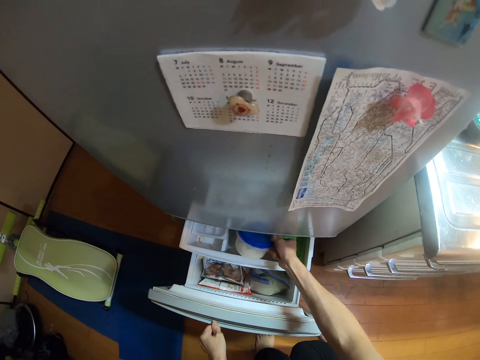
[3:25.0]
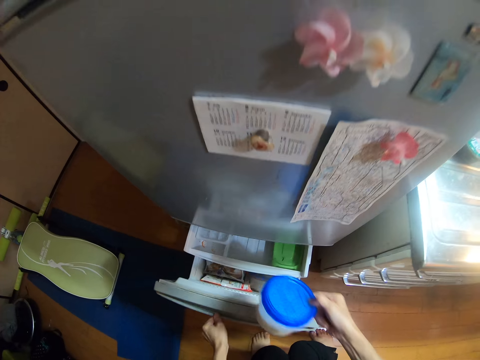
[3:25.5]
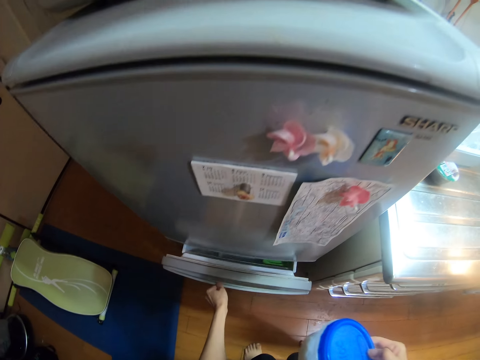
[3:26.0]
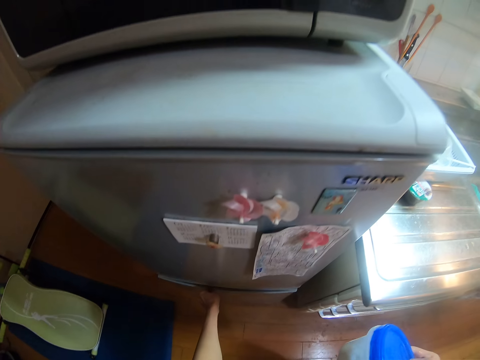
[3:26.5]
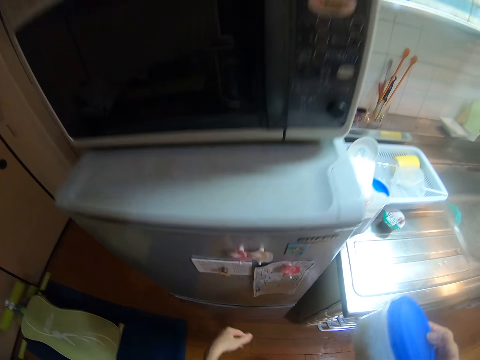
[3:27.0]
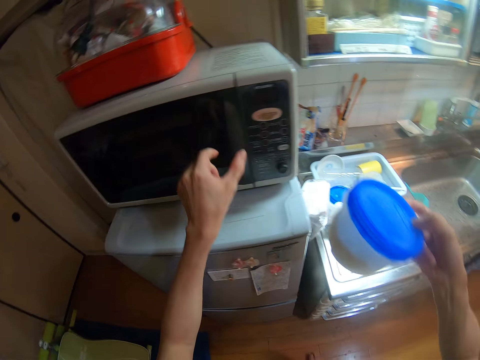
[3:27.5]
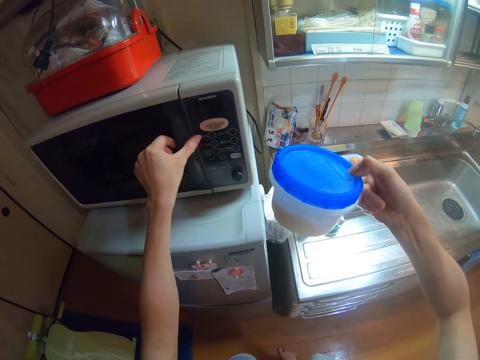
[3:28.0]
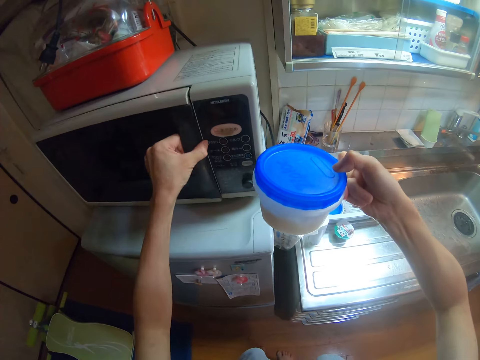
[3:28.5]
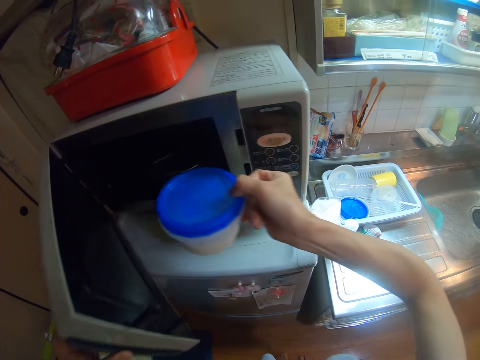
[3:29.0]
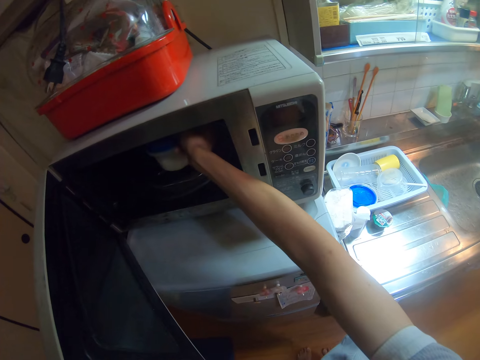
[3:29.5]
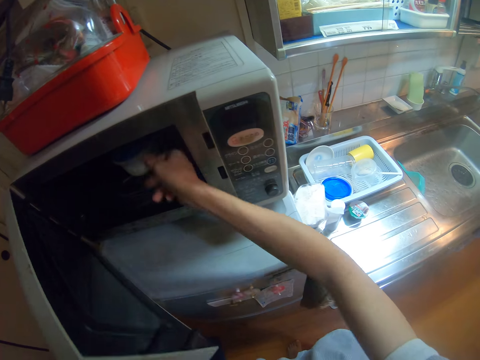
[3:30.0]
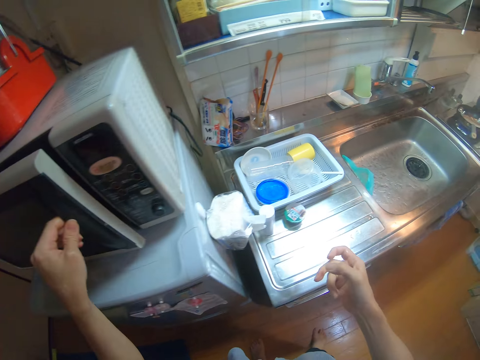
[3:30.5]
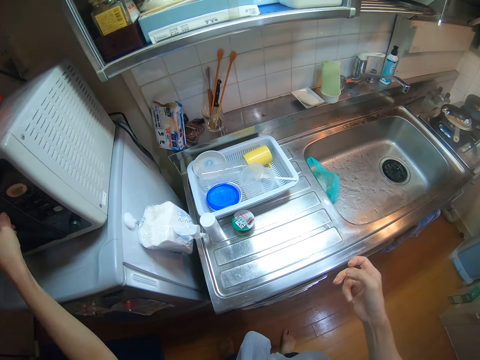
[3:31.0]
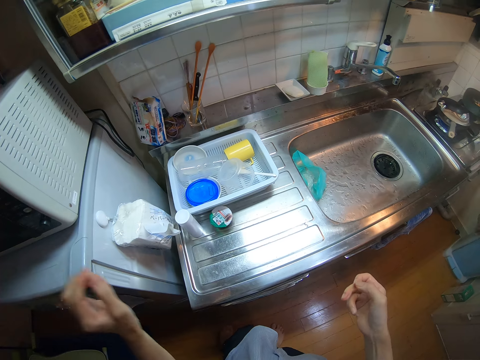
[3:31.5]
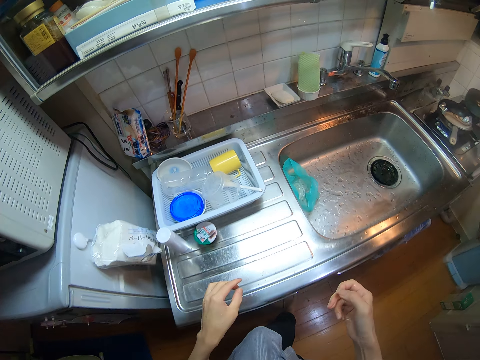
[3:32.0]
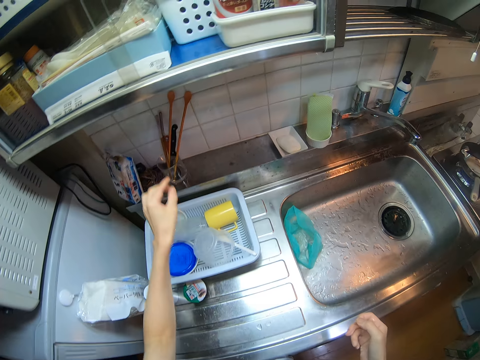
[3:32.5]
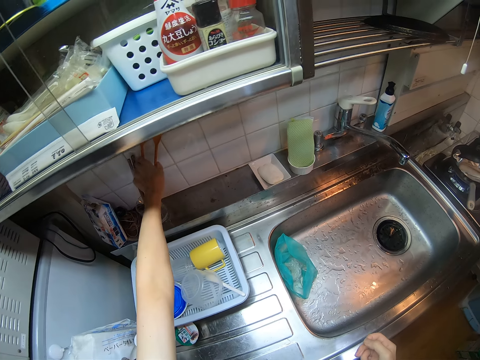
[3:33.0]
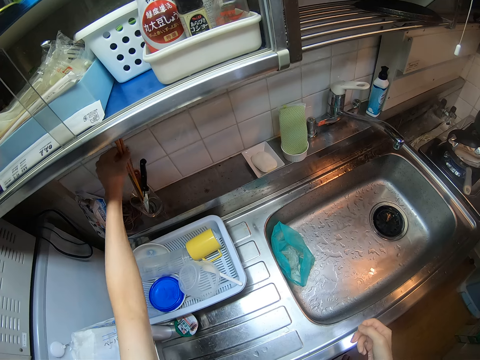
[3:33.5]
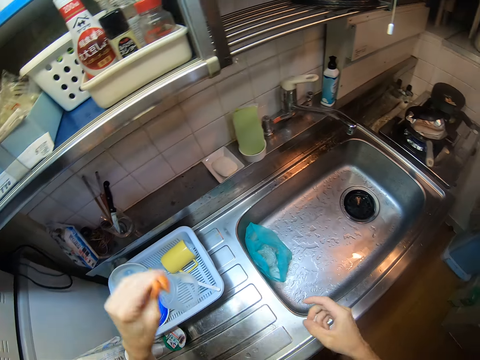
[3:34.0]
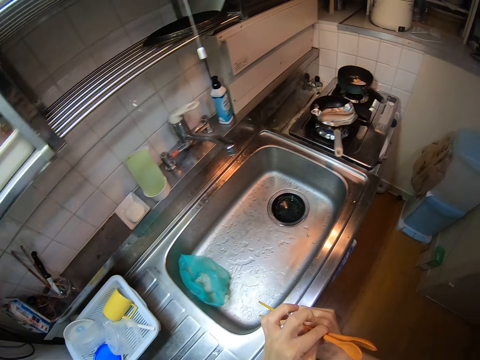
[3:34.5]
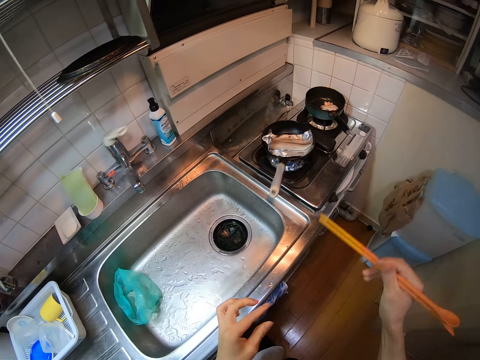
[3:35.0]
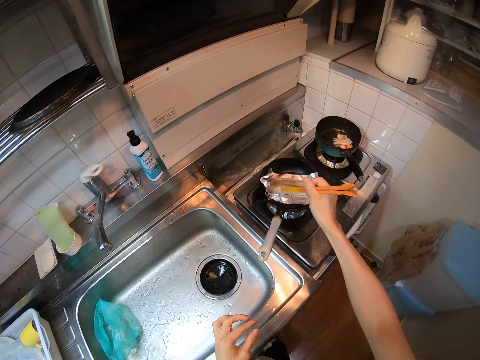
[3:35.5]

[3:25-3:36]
The camera wearer takes a plastic plate or container from the lower compartment of the fridge. She closes the lower compartment of the fridge. She opens the microwave on top of the fridge. She places the plastic container into the microwave. She closes the microwave. She takes a stirrer or chopping stick from the cutlery rack. She switches the stirrer from her left hand to her right hand and moves close to the range cooker.

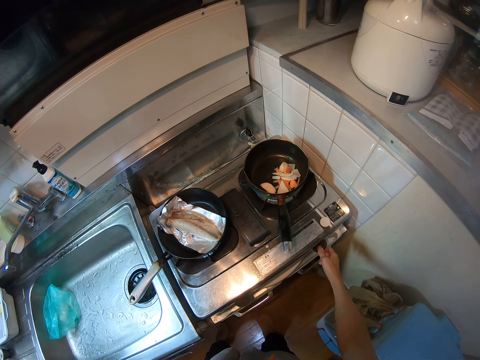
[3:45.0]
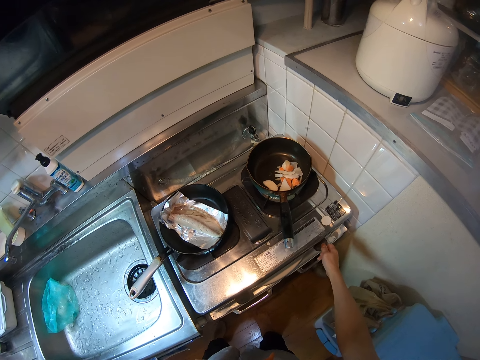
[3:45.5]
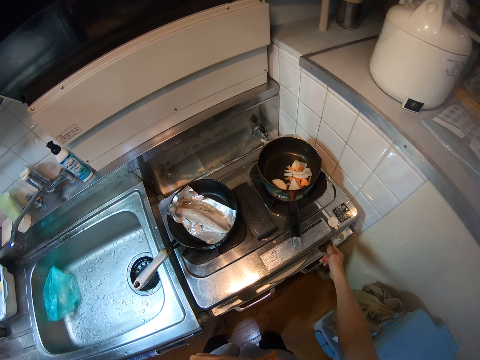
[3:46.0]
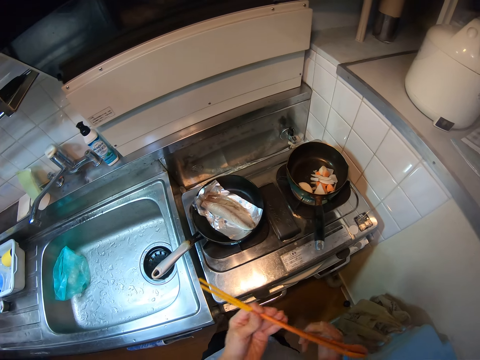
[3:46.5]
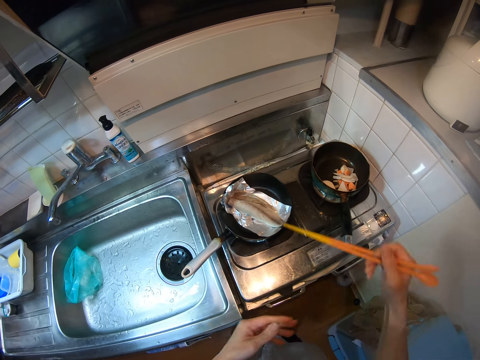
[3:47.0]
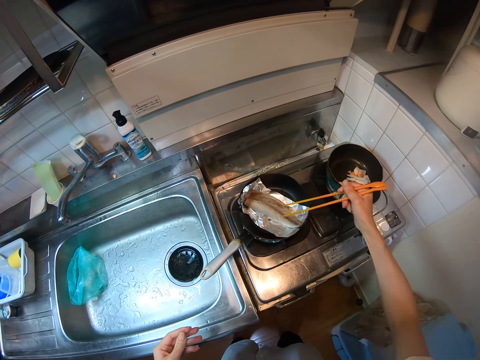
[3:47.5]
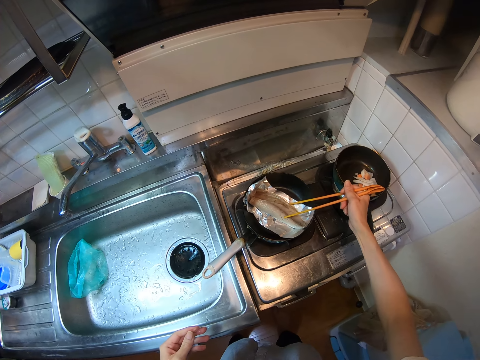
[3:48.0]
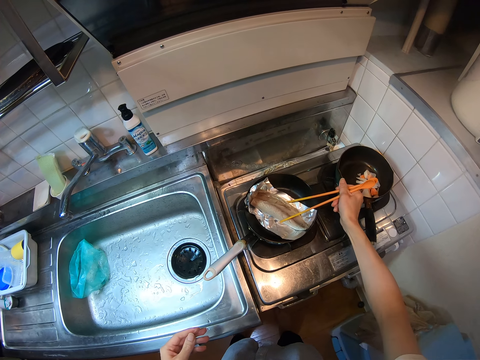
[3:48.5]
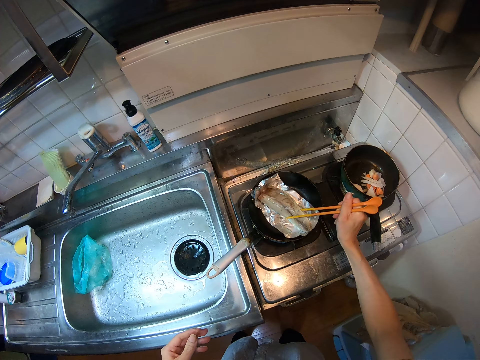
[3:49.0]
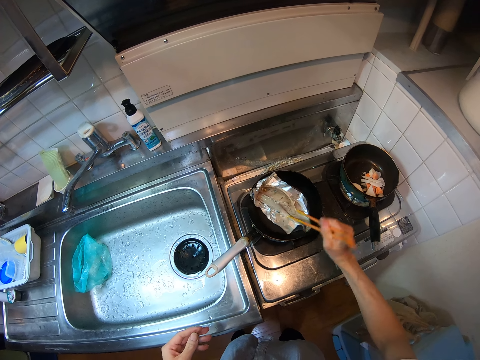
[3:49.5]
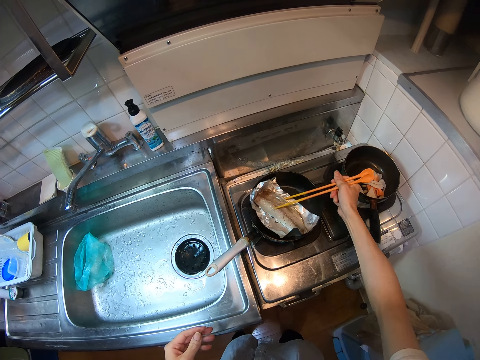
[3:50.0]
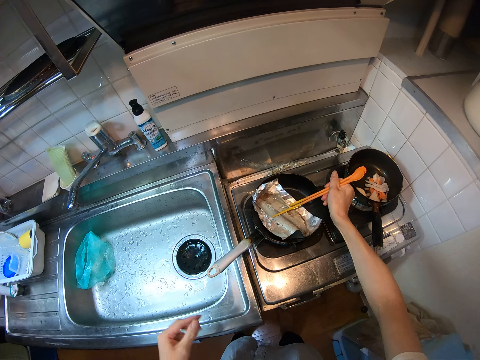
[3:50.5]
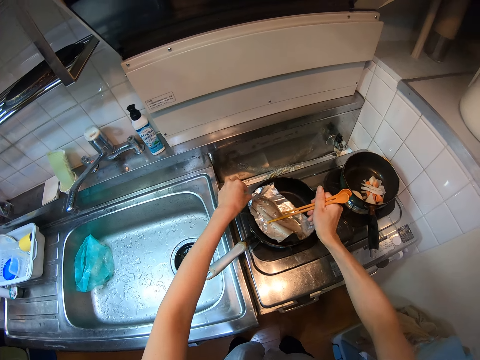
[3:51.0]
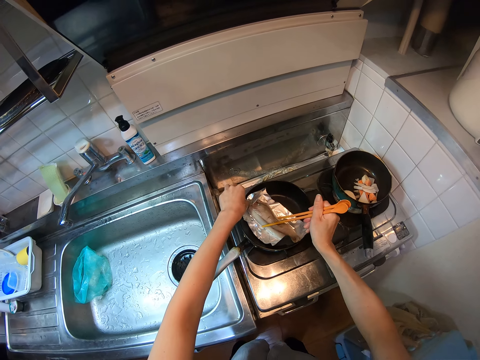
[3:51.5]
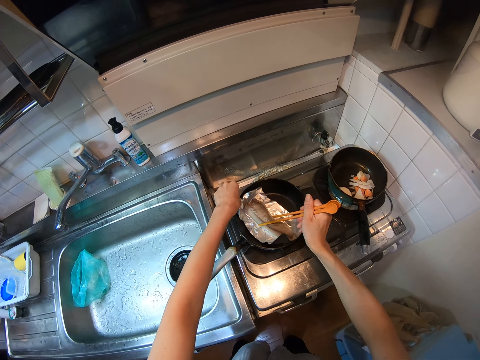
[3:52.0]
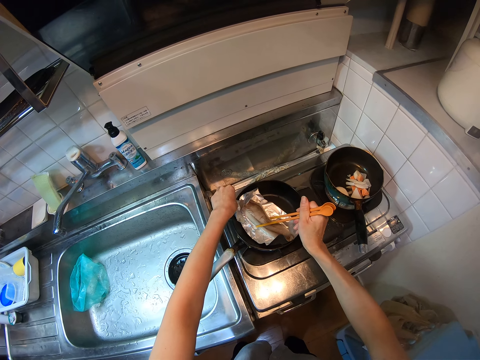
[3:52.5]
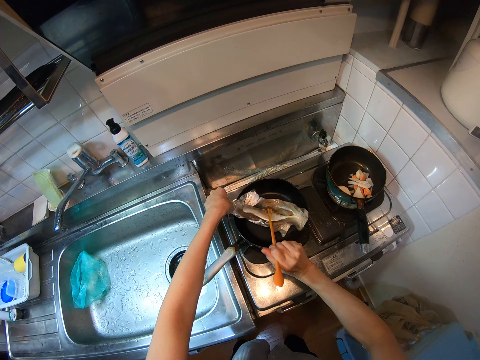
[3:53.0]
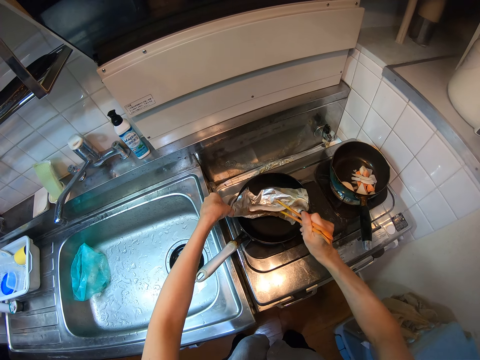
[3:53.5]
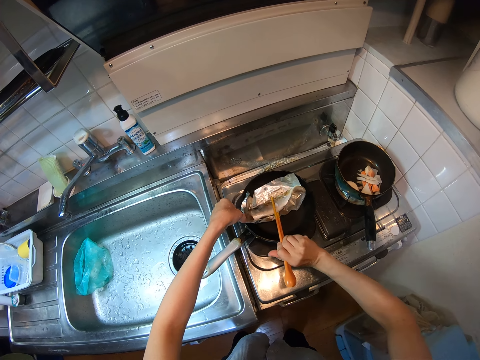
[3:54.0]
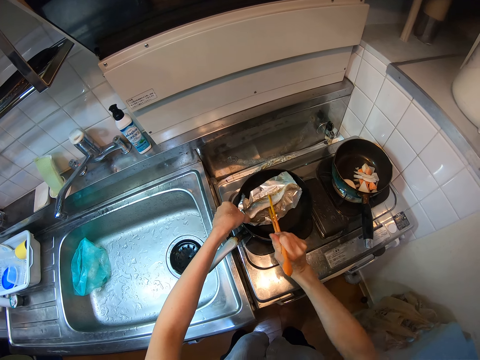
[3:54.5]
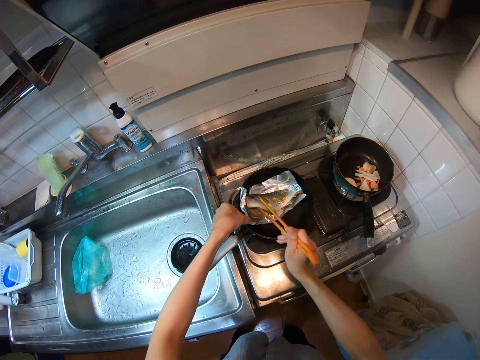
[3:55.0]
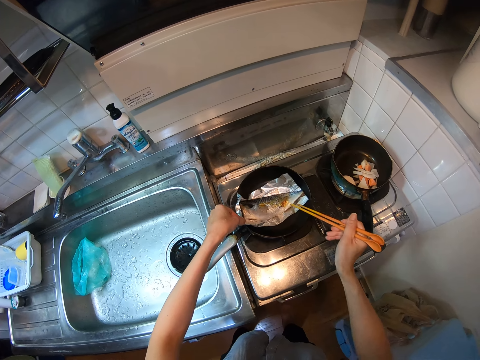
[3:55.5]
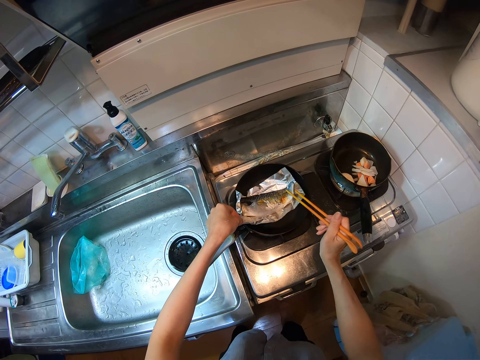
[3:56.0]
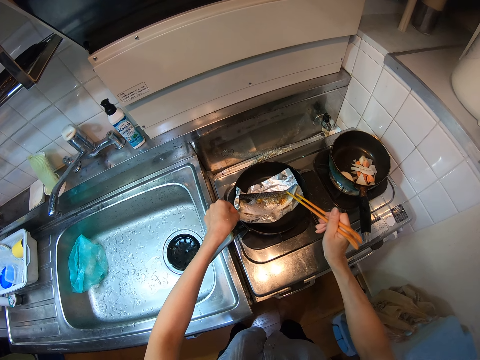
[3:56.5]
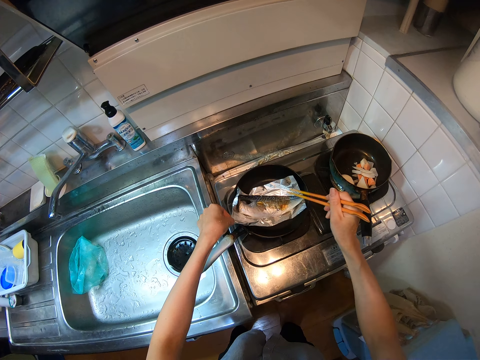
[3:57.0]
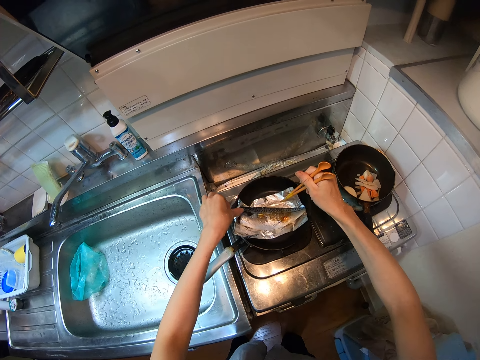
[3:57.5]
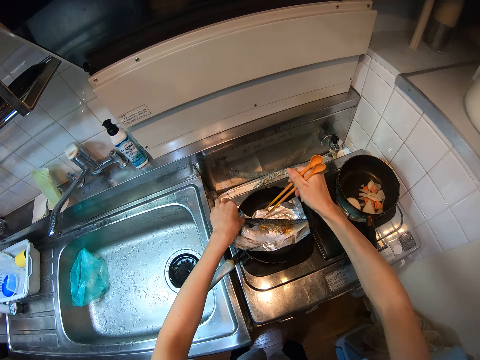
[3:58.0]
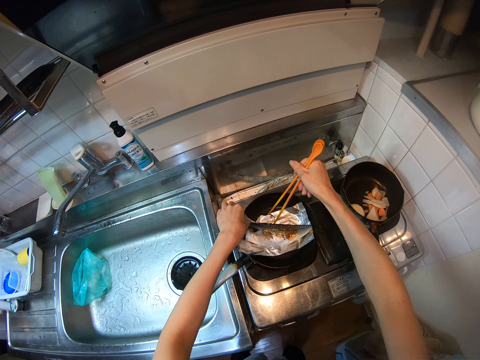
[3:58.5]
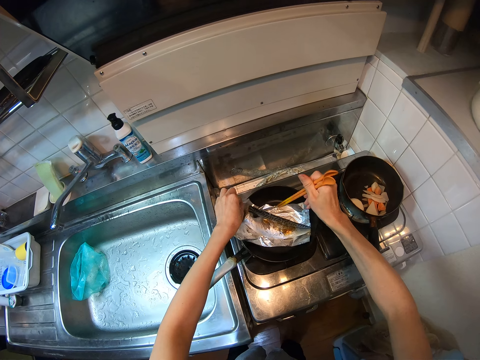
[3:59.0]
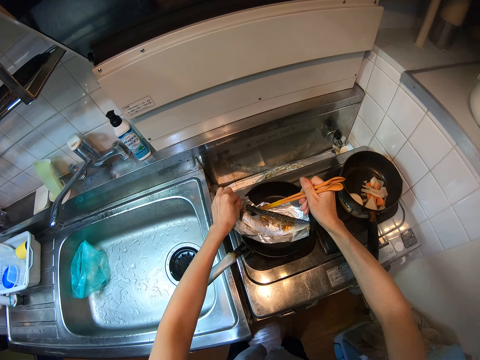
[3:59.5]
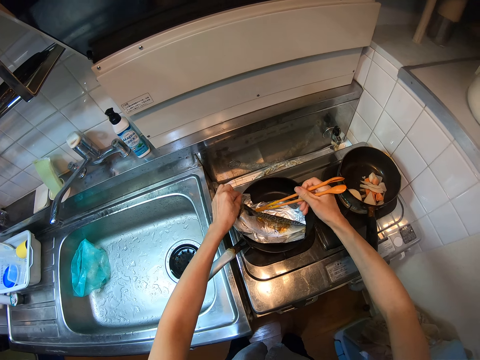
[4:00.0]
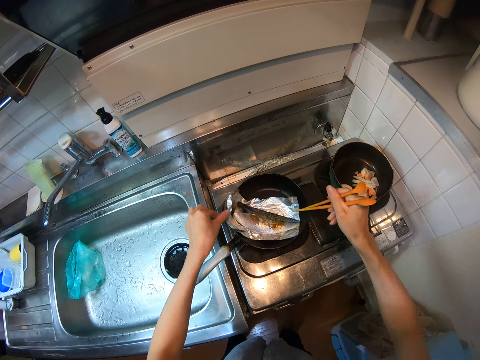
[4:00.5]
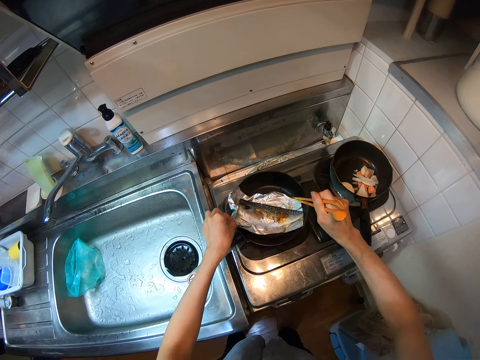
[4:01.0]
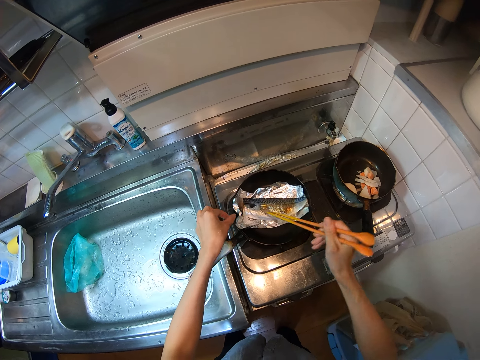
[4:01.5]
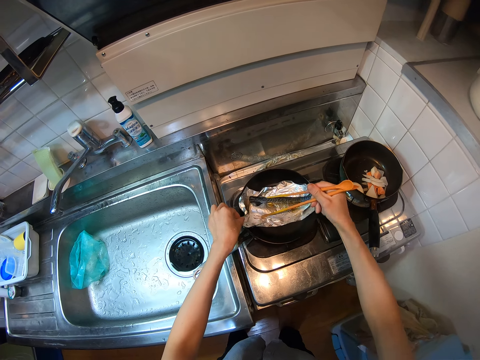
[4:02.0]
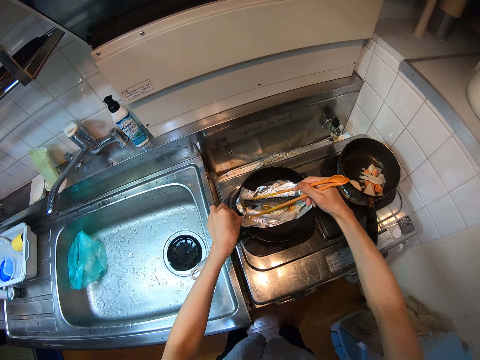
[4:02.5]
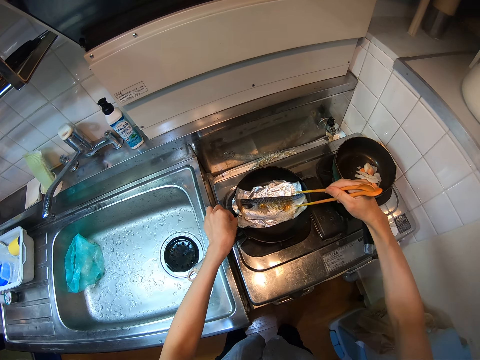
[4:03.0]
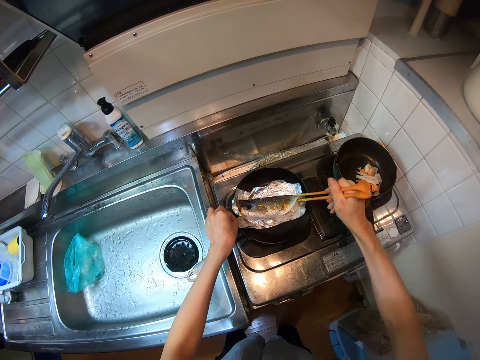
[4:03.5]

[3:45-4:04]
The camera wearer switches the stirrer or chopping stick from her left hand to her right hand. She fries the fish with the stirrer. She flips the fish with the chopping stick. She holds the aluminum foil with her hand.
